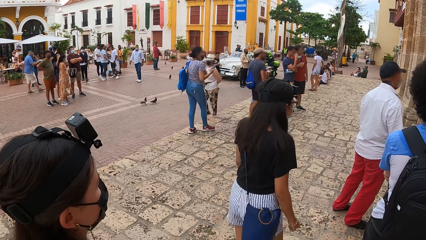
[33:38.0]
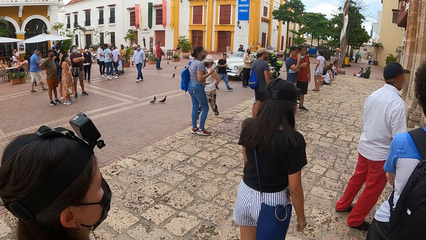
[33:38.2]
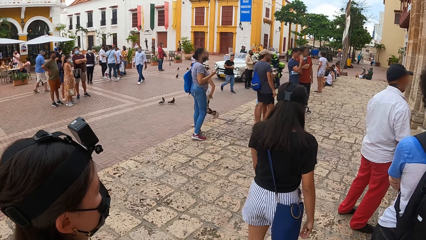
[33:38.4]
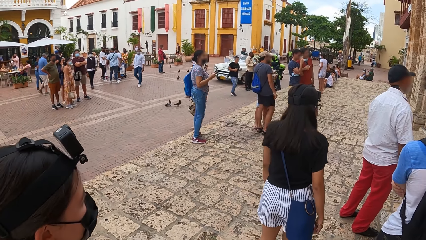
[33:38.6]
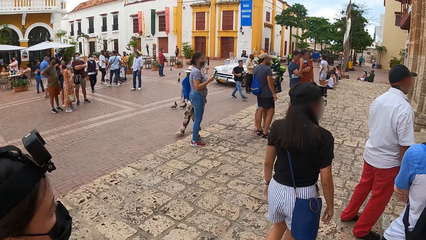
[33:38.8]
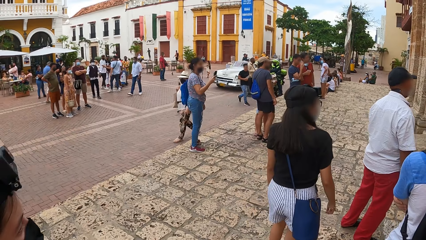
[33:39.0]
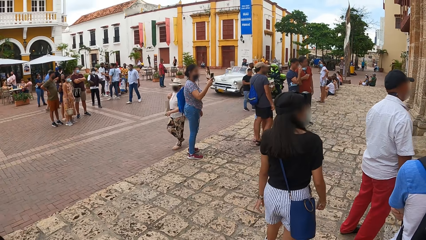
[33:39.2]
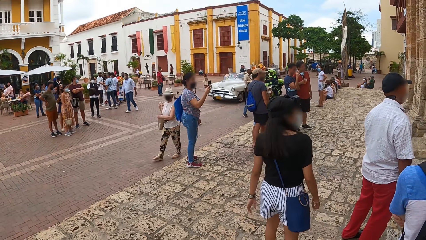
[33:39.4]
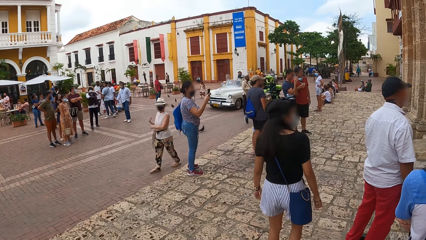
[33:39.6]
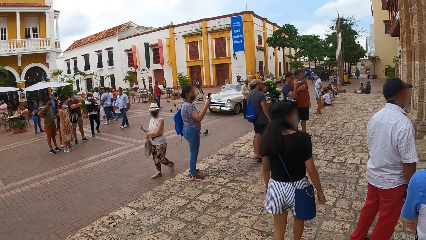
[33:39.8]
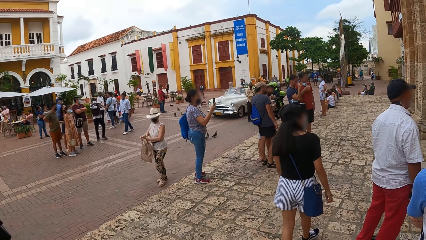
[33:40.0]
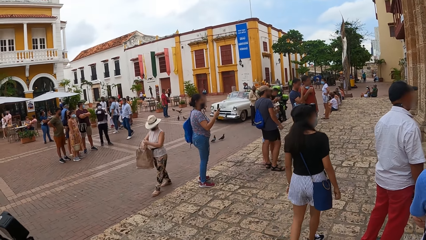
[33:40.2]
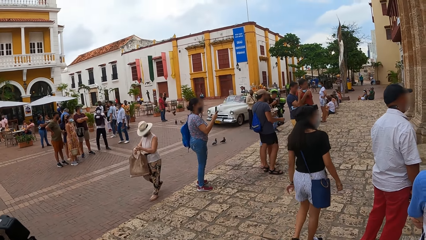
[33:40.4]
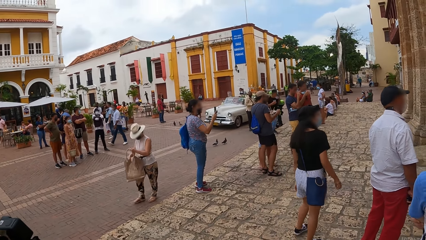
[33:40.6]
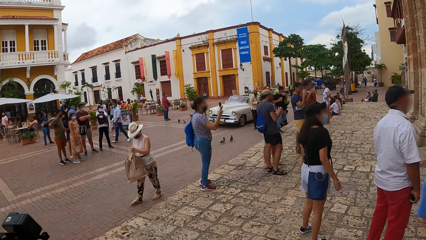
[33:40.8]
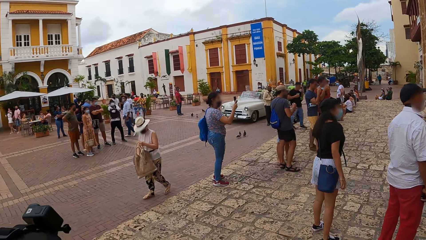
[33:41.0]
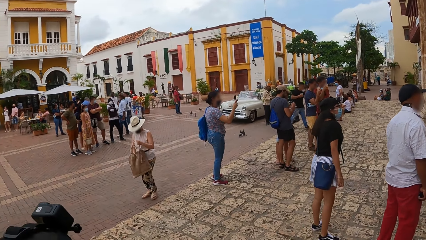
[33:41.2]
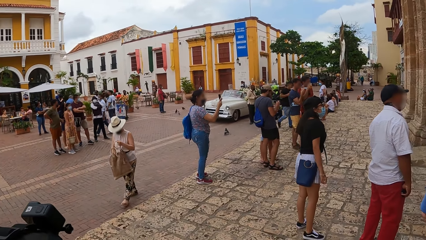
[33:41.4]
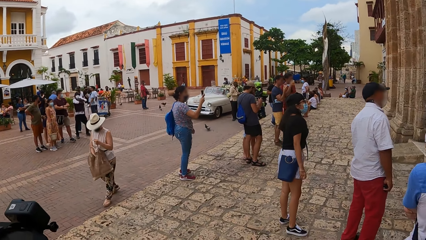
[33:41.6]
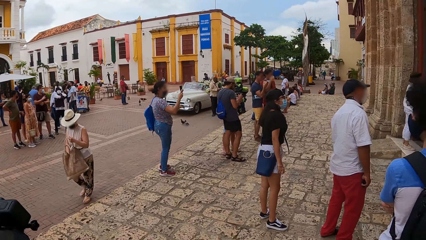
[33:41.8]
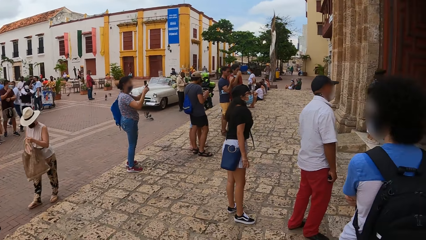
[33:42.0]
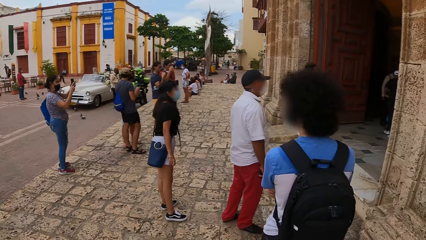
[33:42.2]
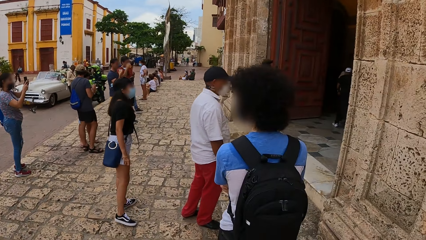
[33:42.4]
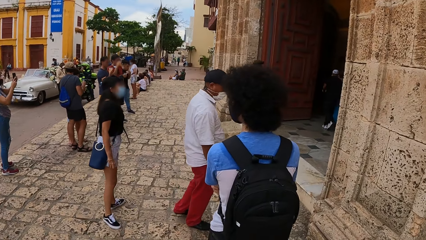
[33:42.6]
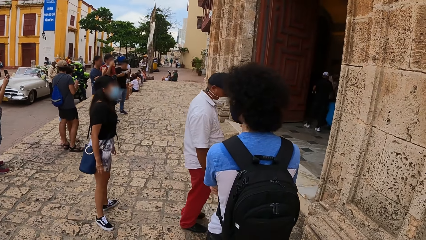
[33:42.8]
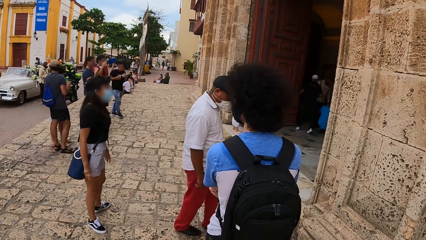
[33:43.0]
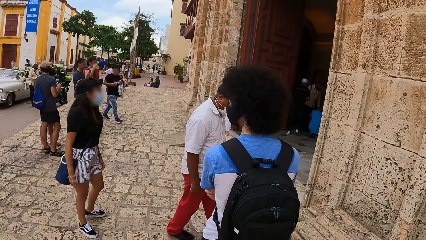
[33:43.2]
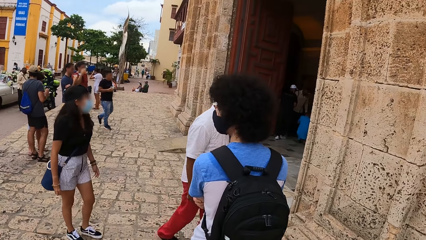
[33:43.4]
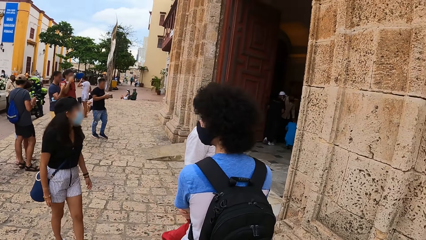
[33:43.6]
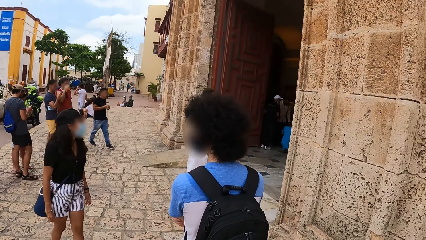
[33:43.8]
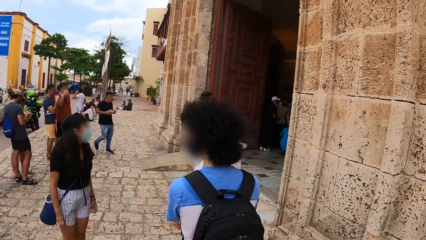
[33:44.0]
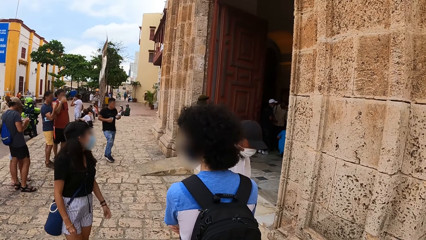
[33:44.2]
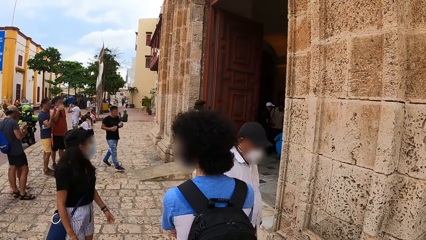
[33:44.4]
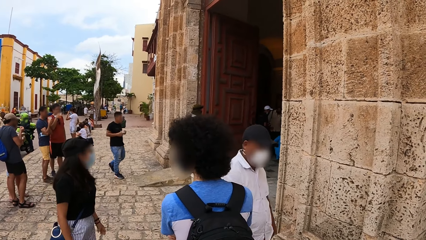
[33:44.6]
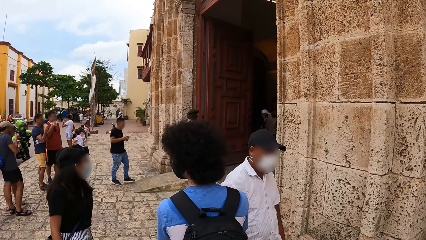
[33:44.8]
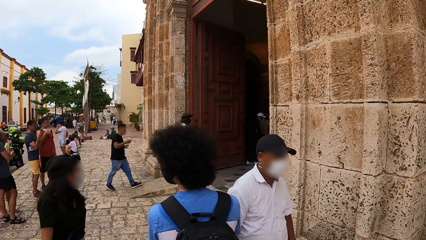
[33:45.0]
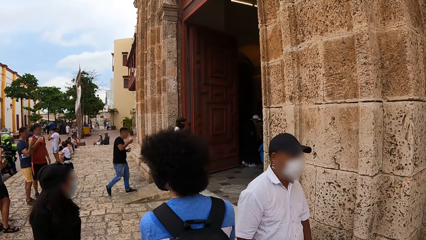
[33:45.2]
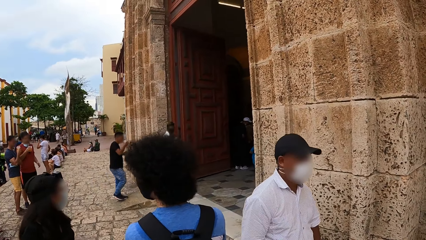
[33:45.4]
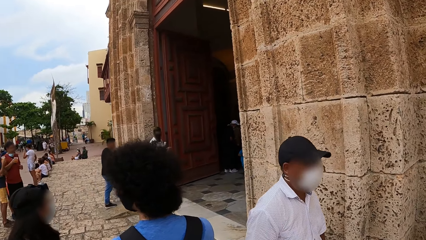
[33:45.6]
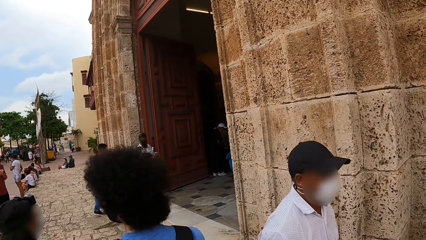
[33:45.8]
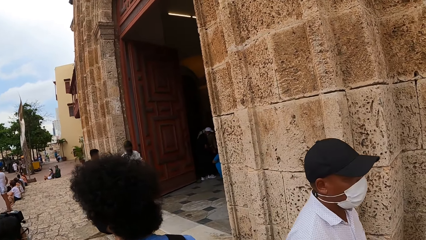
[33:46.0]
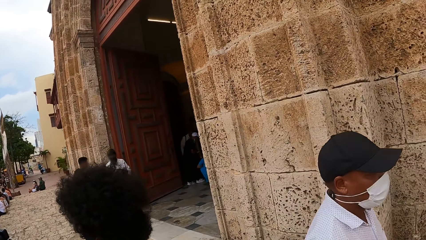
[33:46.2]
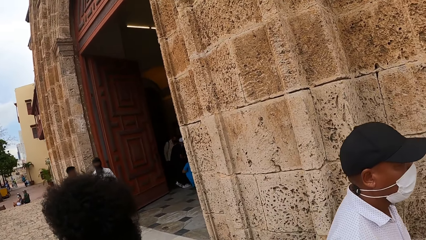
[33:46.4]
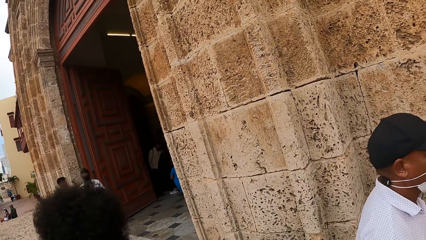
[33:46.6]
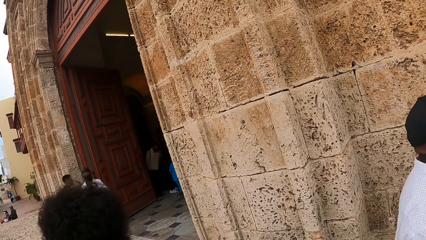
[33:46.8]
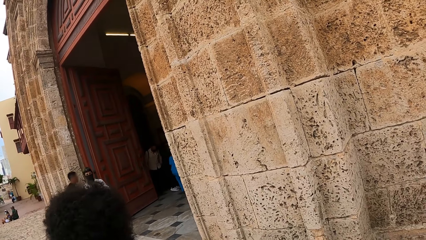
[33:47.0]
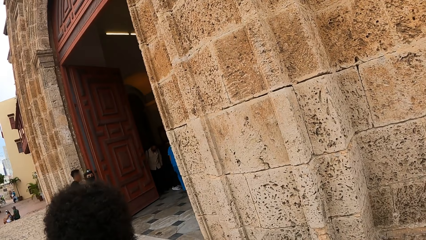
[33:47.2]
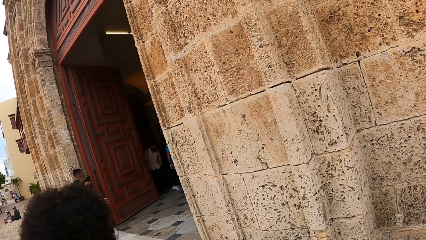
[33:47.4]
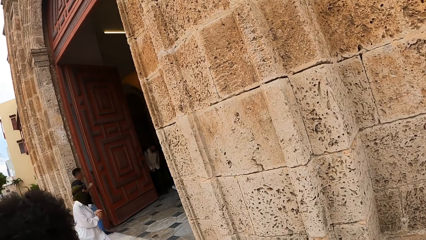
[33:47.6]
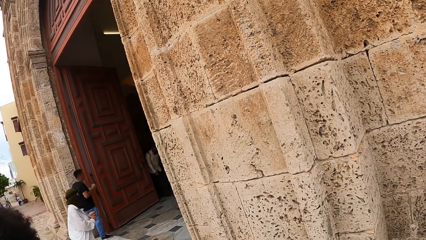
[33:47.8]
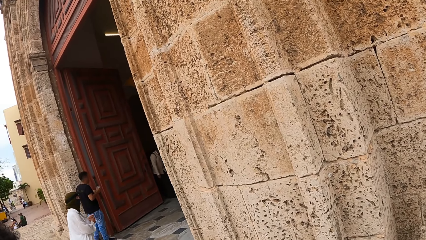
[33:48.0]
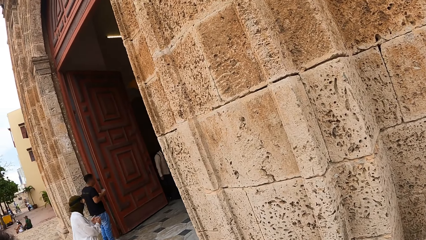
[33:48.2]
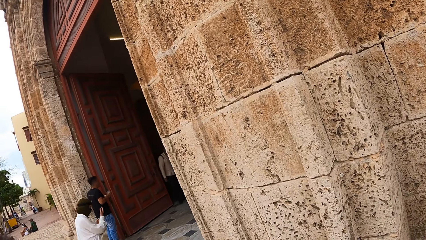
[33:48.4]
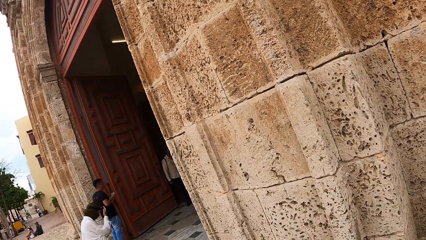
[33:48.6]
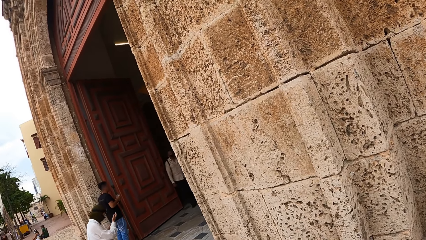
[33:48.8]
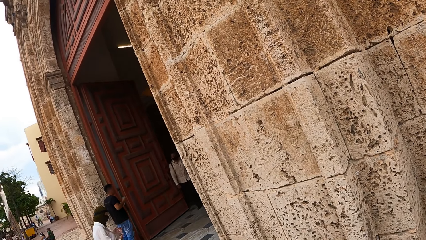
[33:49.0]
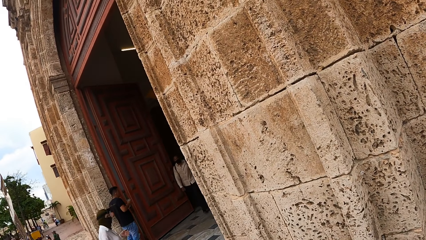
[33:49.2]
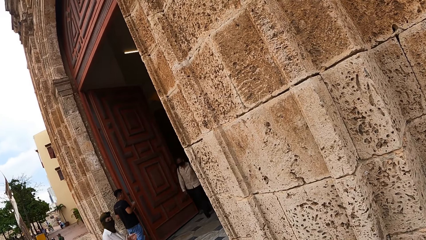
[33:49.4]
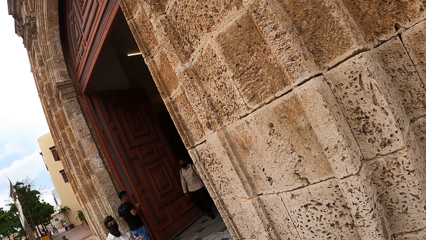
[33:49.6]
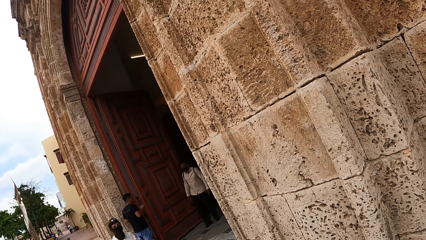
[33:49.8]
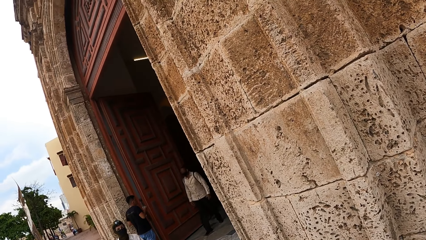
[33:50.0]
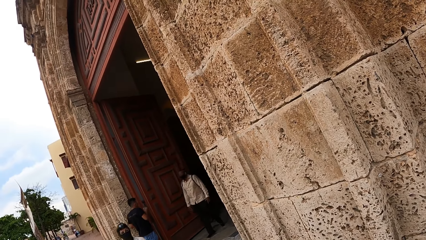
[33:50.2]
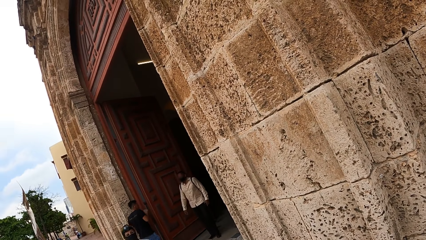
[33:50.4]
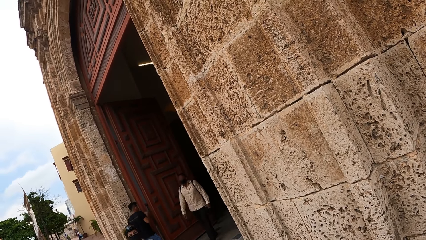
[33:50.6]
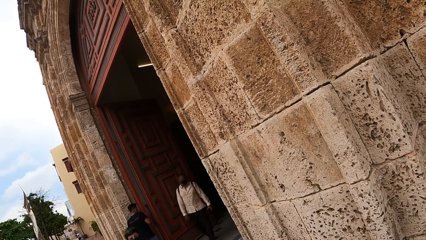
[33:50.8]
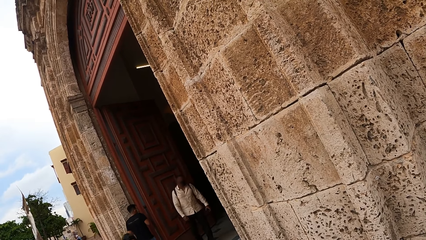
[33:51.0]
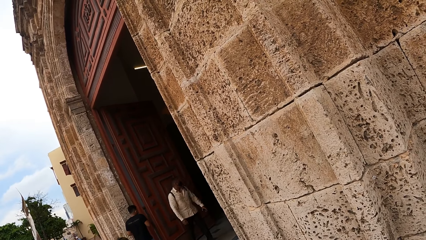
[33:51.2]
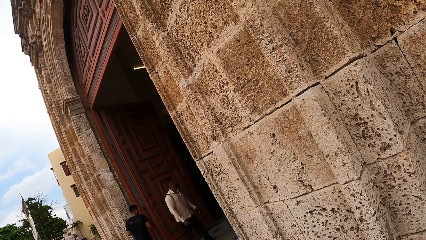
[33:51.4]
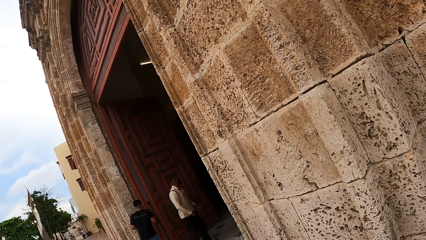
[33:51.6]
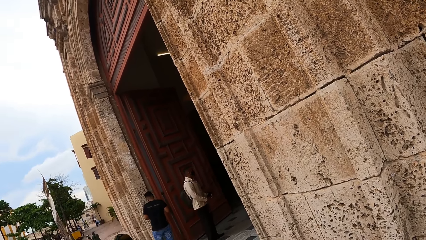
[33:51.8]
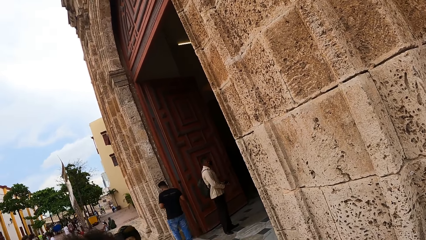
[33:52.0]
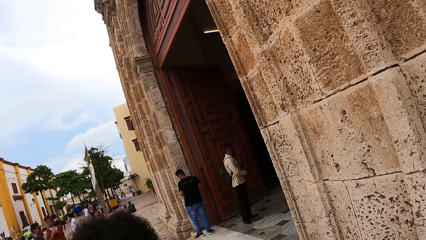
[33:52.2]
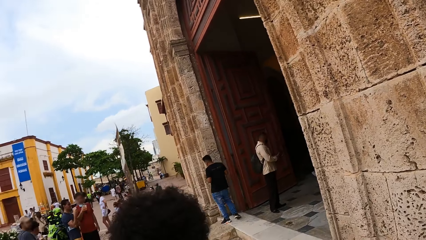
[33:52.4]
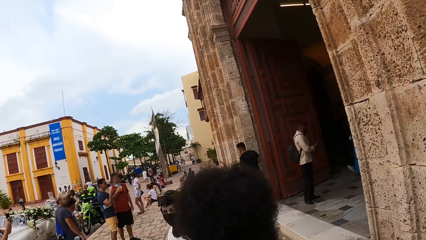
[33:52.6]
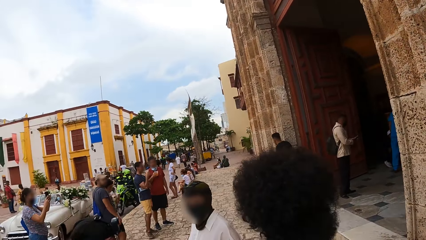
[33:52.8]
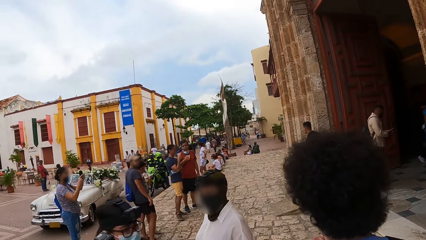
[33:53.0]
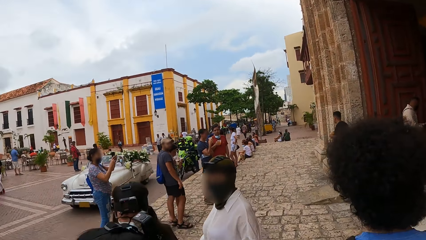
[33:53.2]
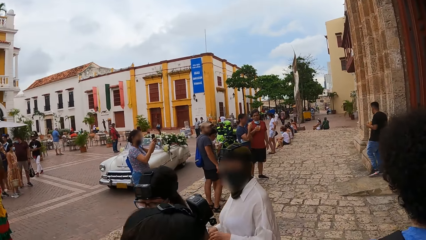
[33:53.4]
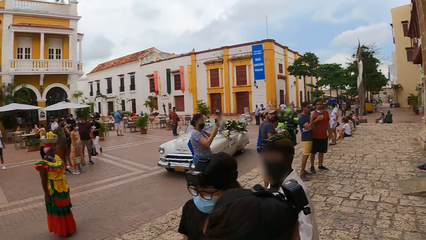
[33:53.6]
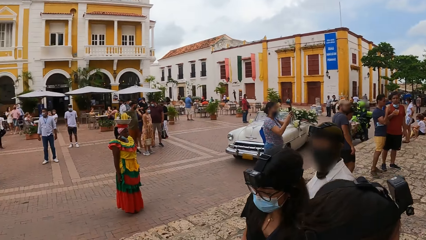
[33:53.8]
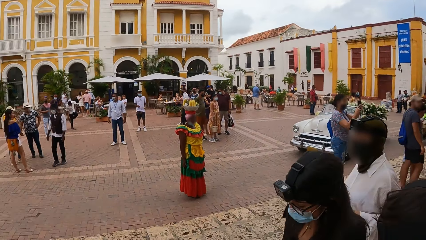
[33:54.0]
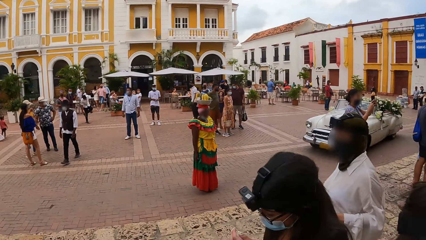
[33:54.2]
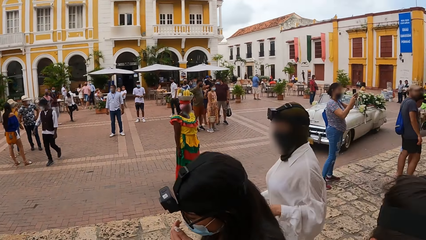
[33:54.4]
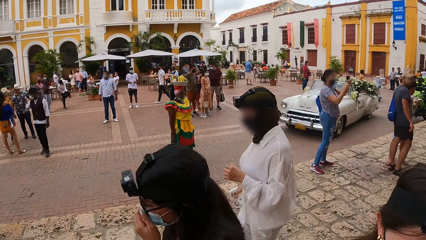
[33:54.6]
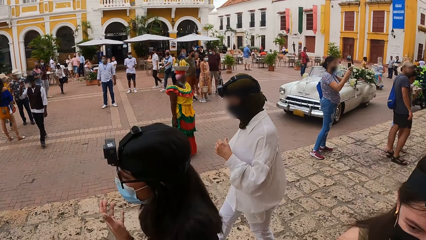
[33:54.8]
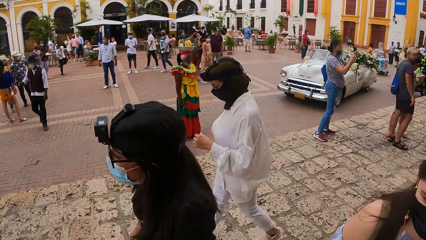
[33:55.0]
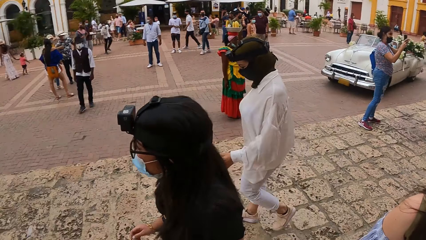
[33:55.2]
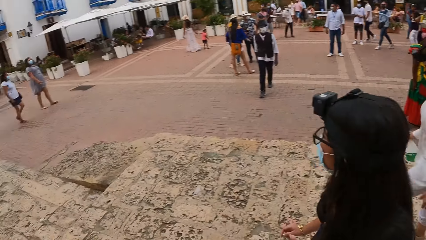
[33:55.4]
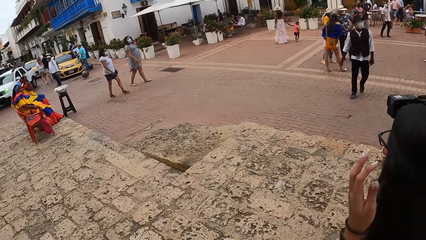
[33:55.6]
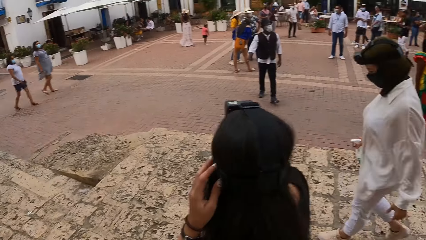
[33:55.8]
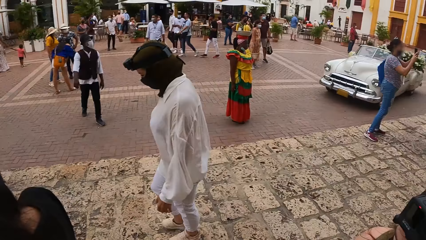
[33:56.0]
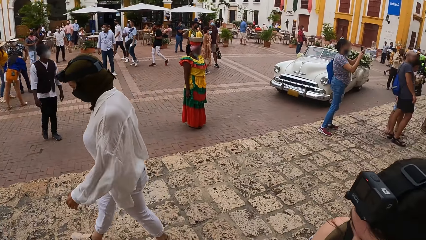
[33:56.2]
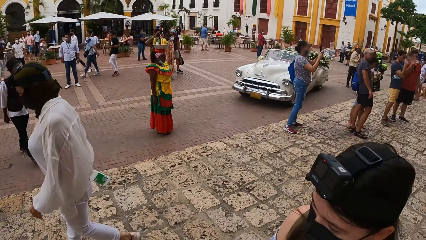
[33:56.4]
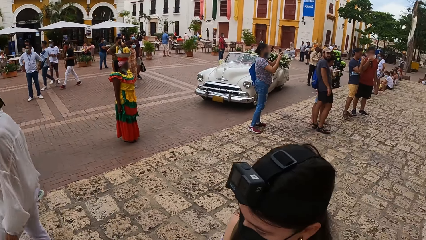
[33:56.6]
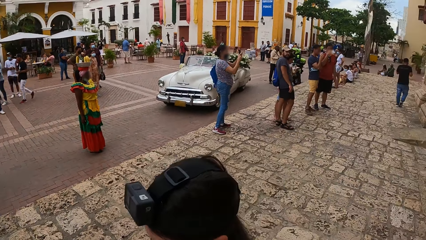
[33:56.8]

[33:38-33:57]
The camera wearer looks at the building wall. They look around the street.
